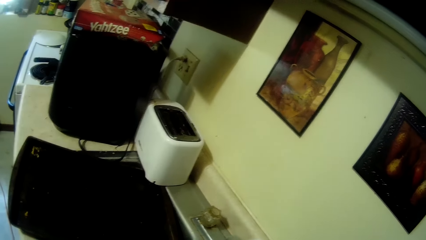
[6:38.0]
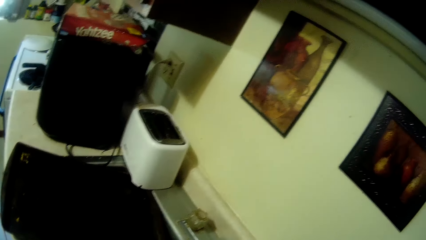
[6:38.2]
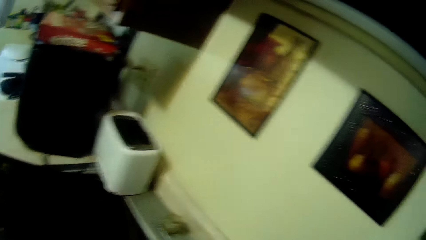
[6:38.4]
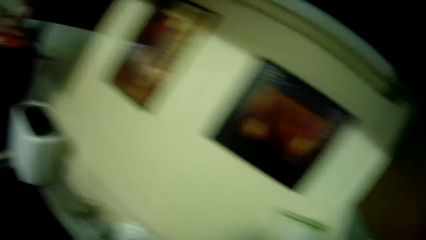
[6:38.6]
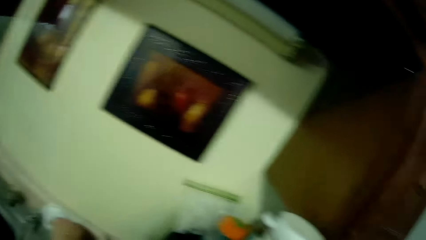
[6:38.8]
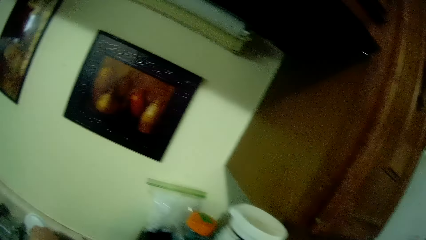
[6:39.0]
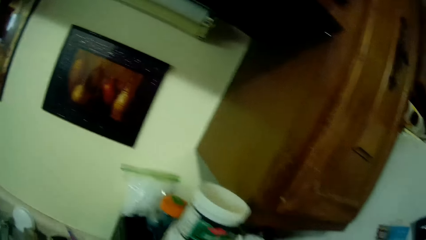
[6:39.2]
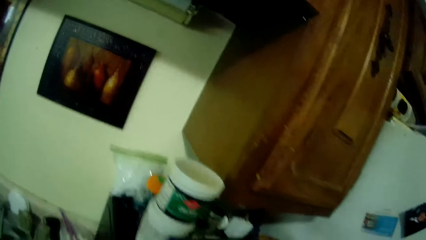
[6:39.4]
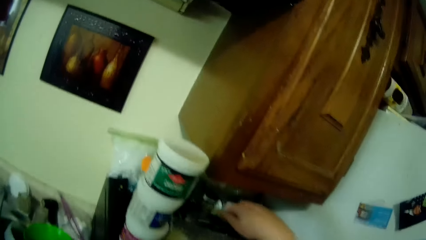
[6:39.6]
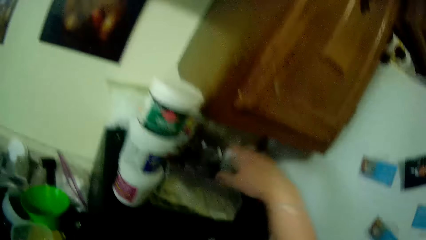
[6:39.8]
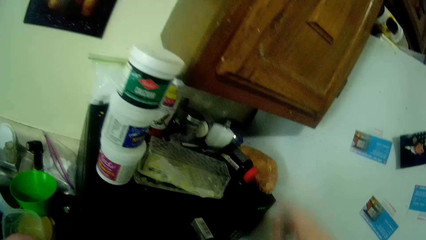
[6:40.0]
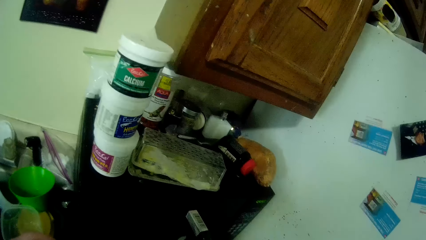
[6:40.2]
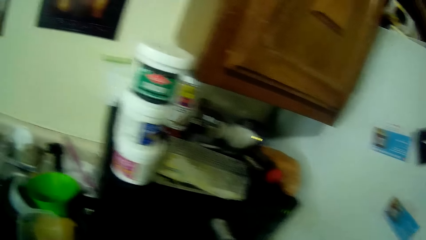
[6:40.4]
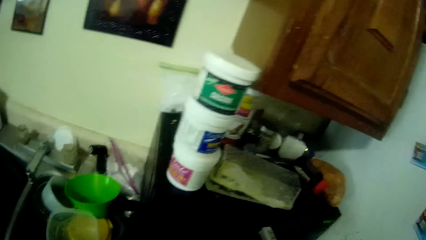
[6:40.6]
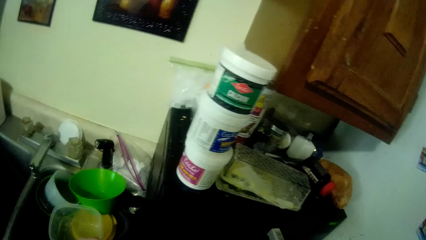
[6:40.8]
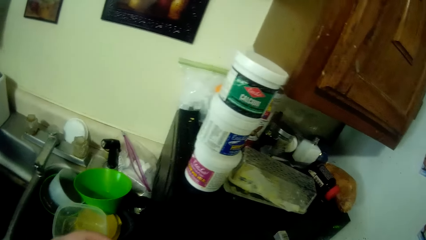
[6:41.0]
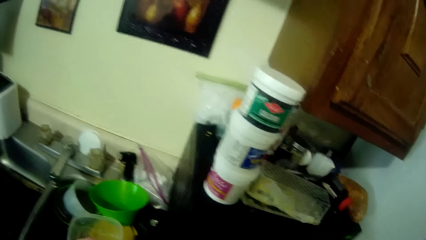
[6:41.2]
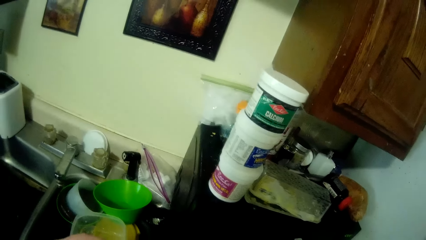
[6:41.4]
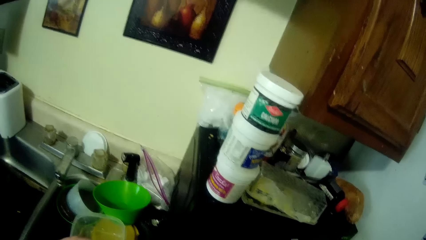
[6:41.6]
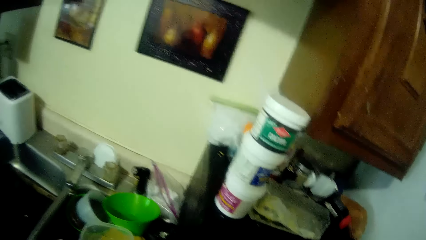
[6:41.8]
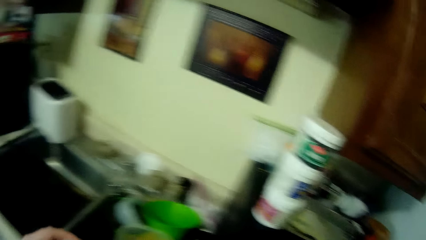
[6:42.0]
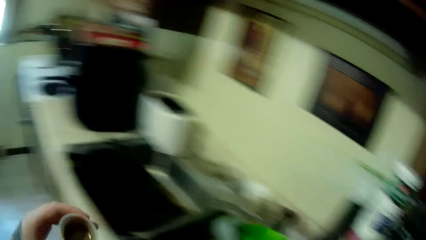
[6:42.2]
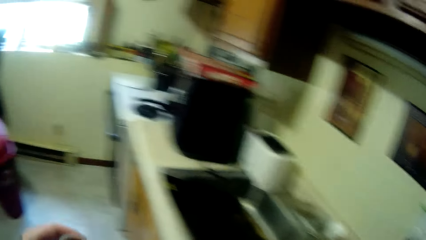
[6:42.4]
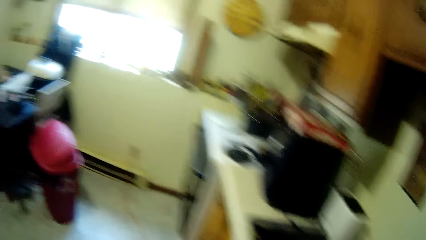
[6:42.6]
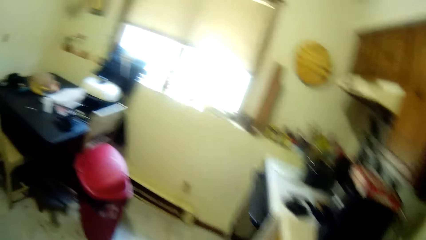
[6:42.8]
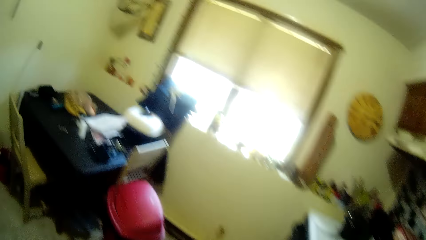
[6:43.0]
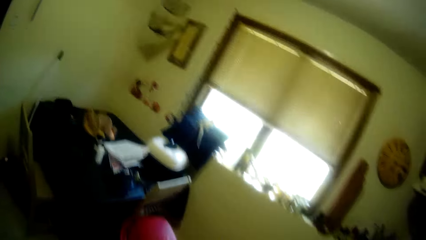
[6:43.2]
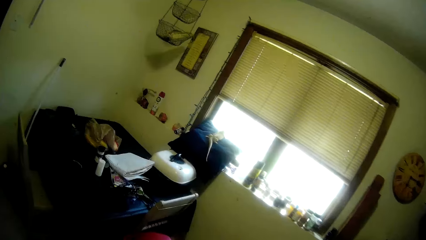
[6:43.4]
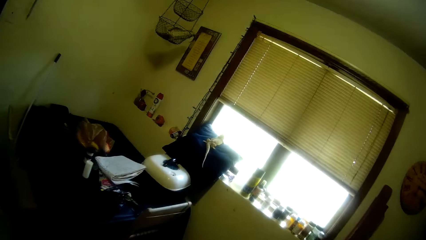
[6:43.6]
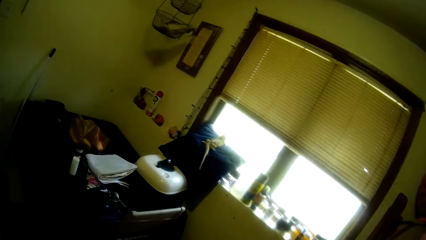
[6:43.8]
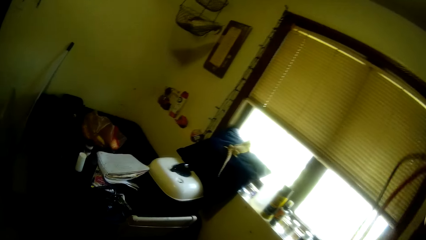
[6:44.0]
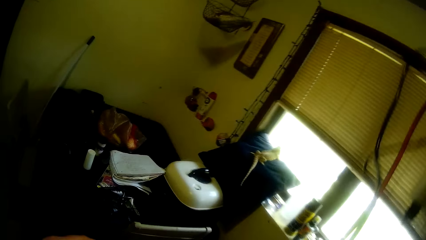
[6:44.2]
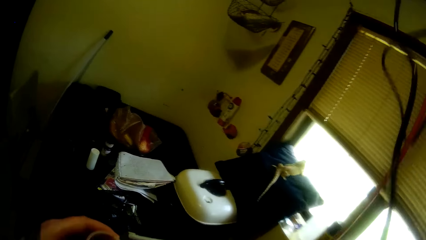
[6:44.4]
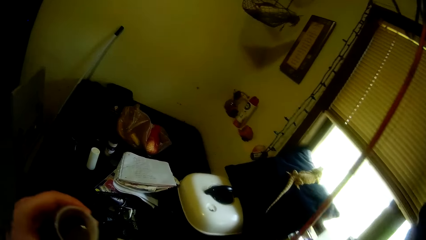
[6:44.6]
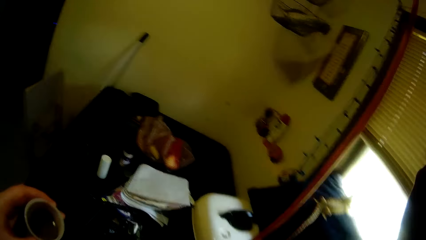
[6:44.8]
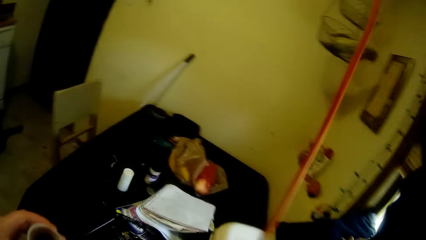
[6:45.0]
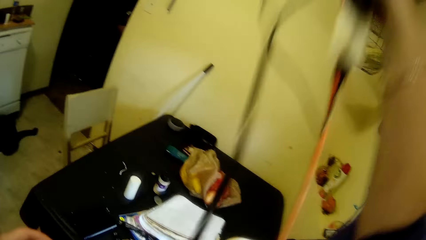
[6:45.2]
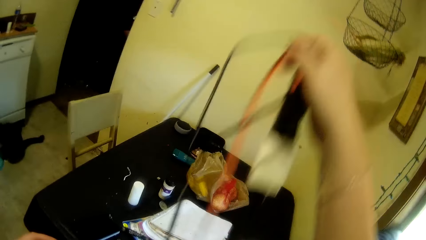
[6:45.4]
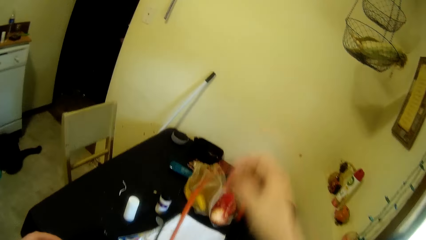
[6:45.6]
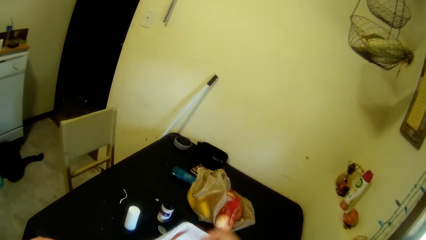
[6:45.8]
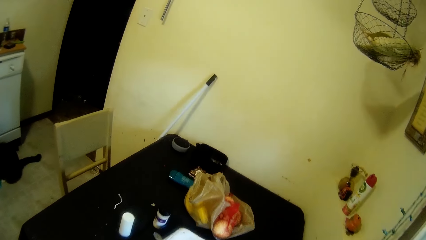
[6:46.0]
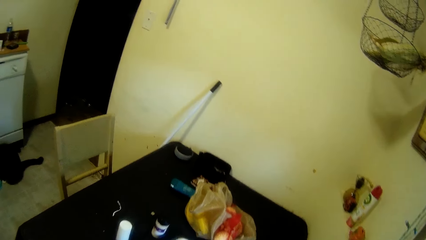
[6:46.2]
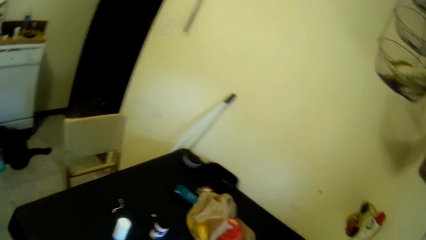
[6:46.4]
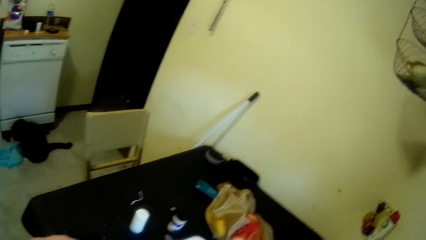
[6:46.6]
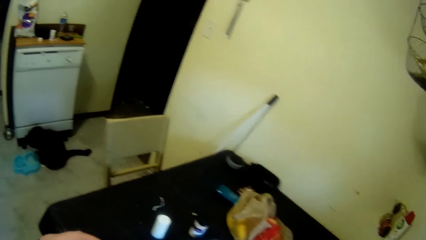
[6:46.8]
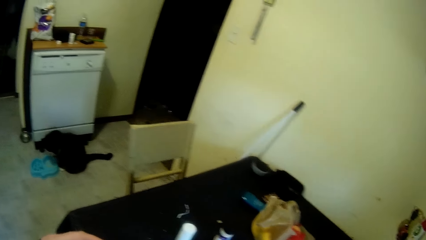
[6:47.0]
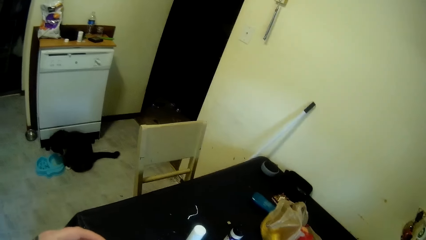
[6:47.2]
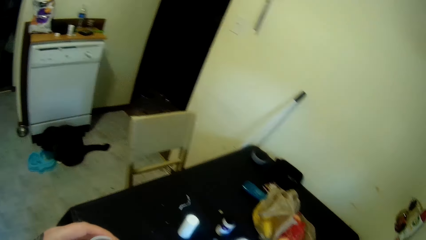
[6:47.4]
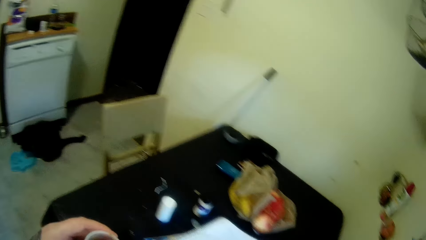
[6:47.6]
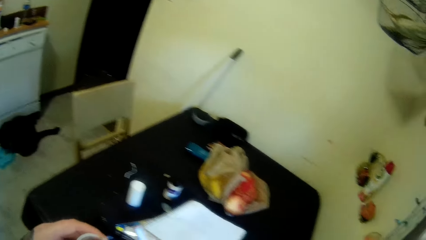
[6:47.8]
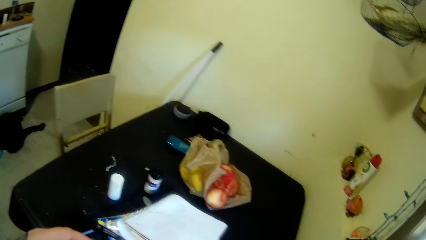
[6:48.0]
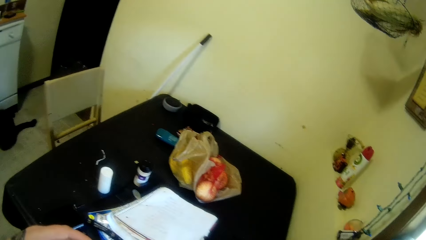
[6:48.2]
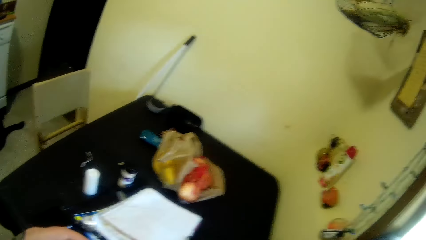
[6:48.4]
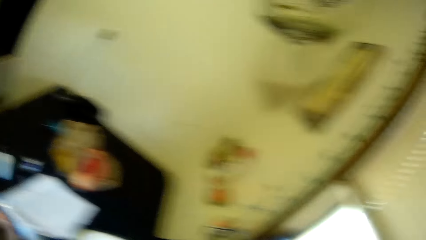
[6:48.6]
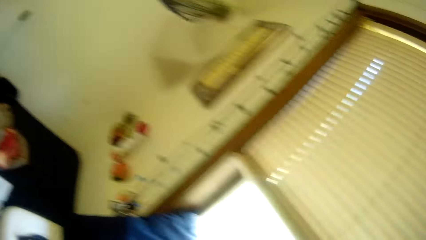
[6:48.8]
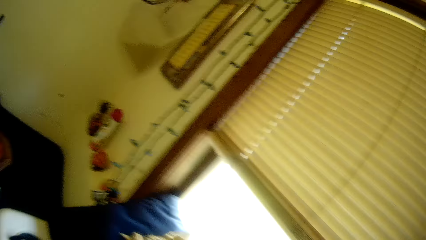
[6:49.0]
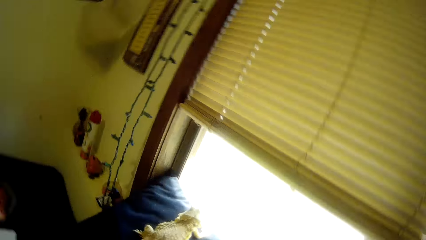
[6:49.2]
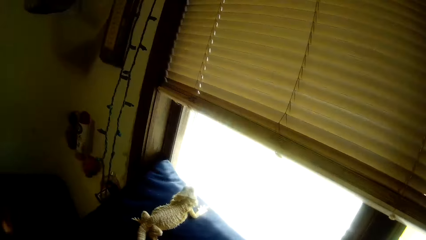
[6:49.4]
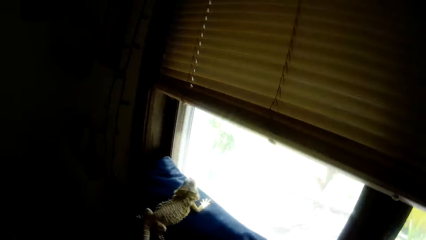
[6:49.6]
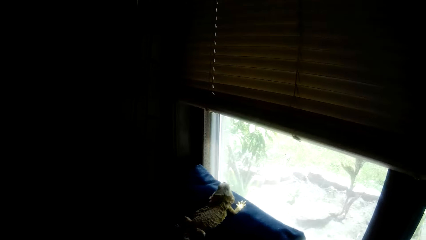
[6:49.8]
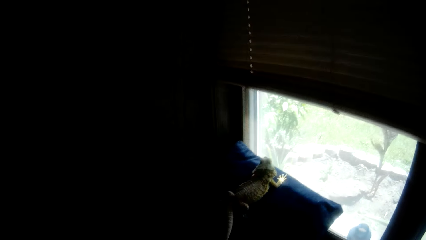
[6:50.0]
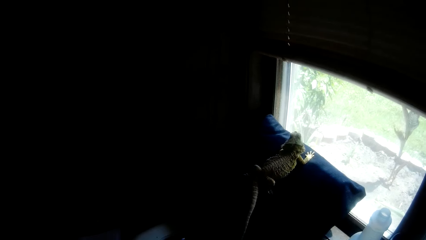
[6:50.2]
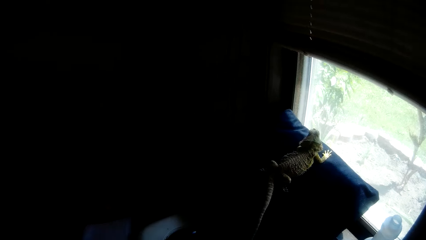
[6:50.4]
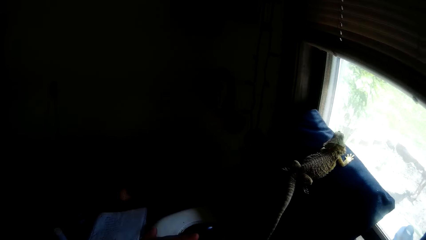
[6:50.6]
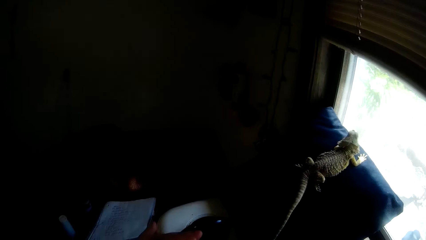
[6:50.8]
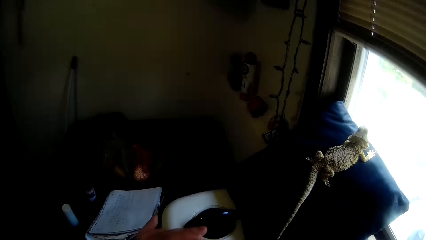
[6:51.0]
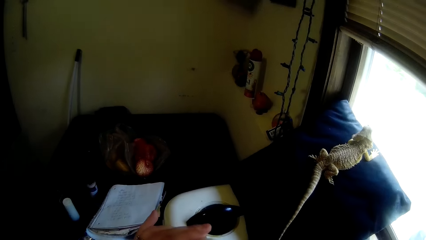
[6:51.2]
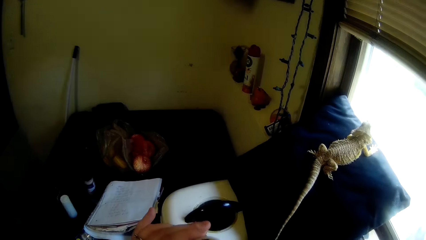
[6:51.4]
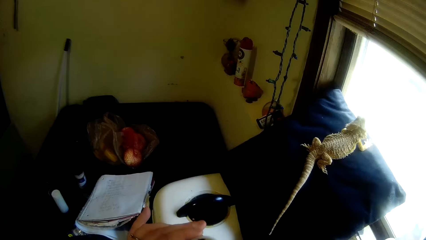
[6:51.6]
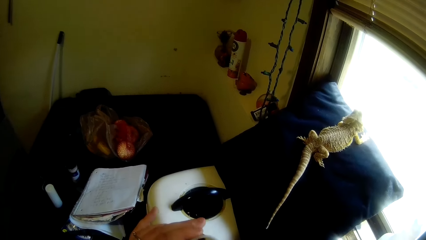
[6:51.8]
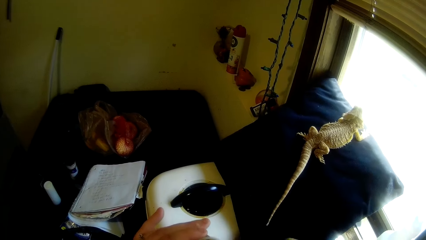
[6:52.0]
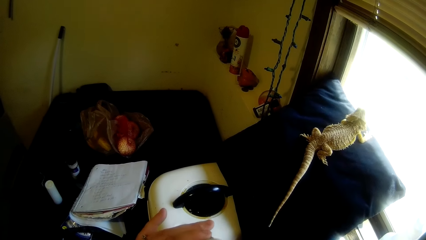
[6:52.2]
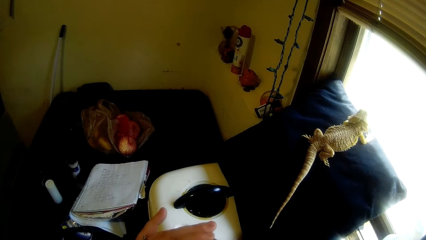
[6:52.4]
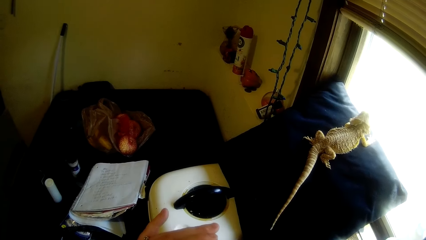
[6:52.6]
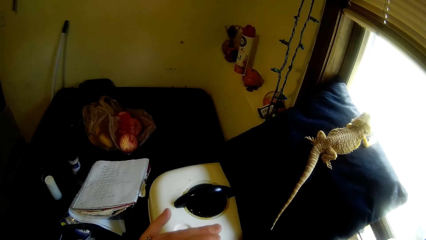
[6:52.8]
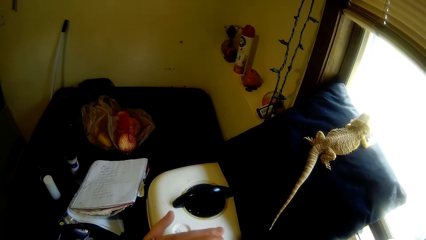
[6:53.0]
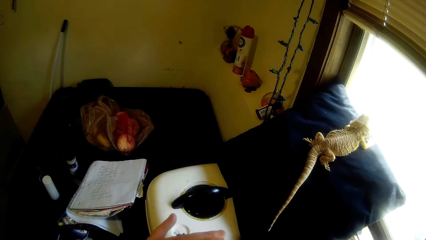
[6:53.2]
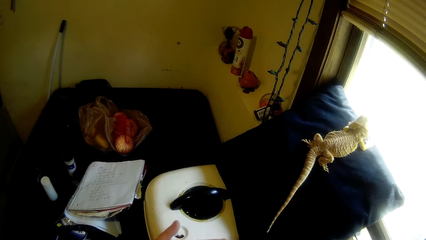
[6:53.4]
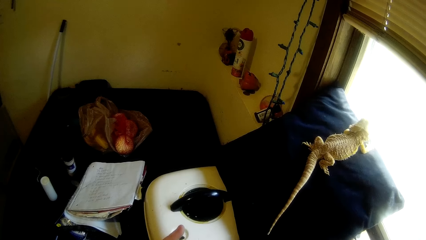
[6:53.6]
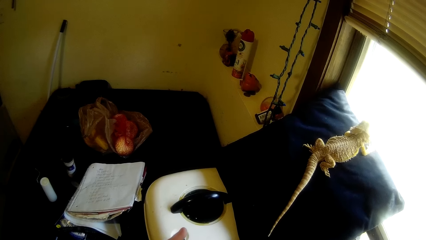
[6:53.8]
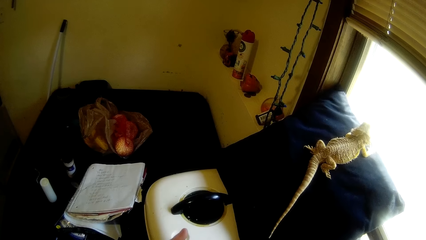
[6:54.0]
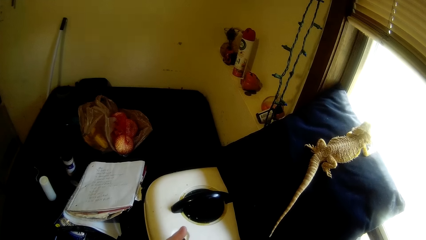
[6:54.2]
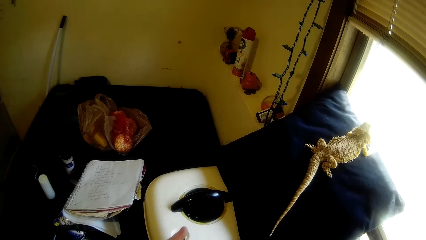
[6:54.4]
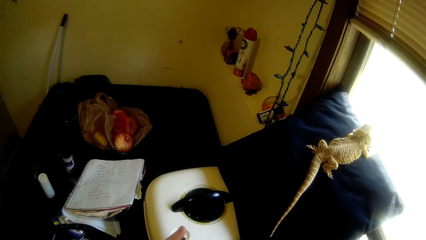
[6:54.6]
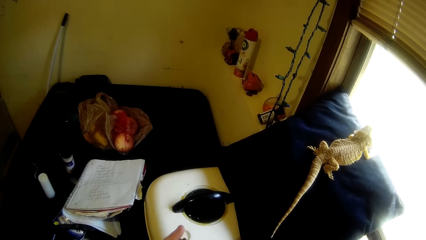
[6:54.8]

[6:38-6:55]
The camera wearer drops a spoon on a microwave on the kitchen cabinet with her right hand. She walks towards the table. She lifts up cables. She places the battery cable on the table with her right hand. She mixes feeding formula in the cup in her left hand with a syringe in her right hand.
